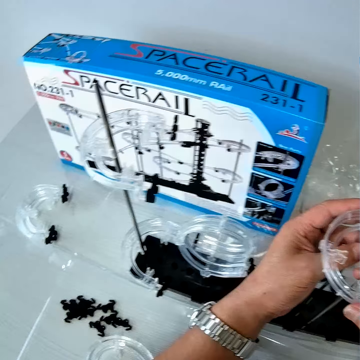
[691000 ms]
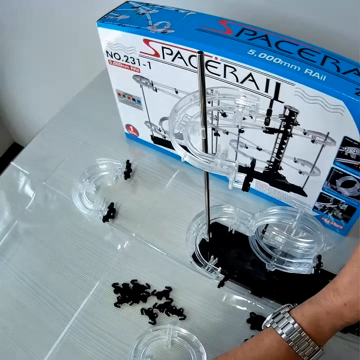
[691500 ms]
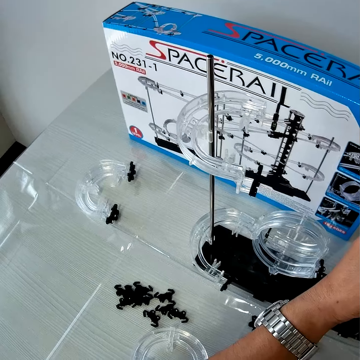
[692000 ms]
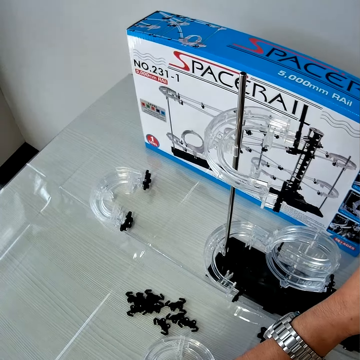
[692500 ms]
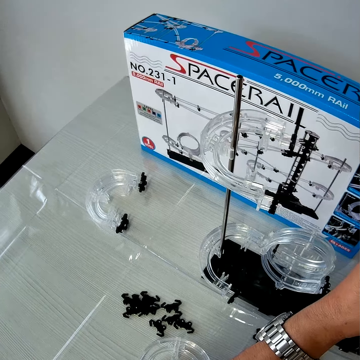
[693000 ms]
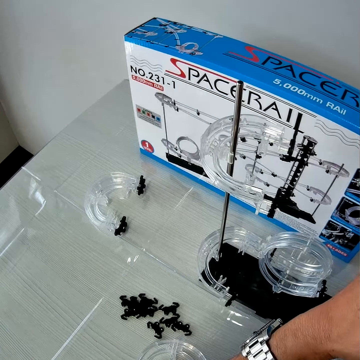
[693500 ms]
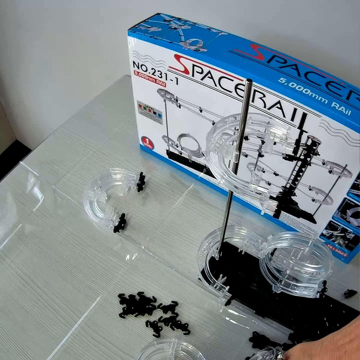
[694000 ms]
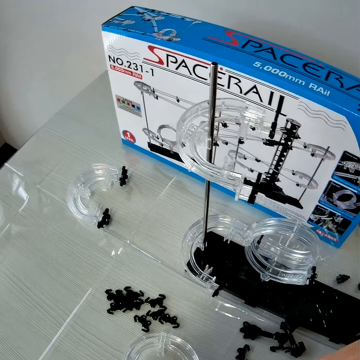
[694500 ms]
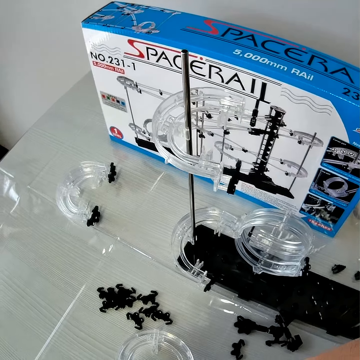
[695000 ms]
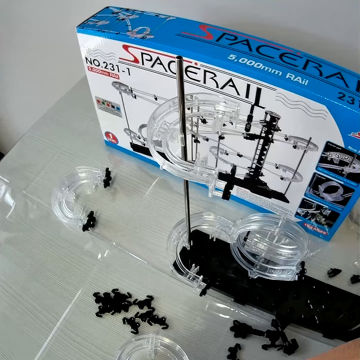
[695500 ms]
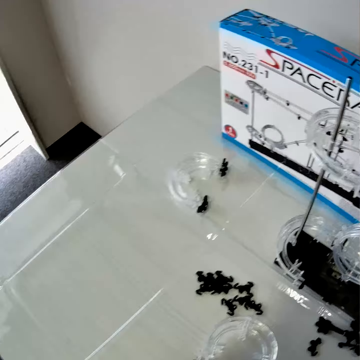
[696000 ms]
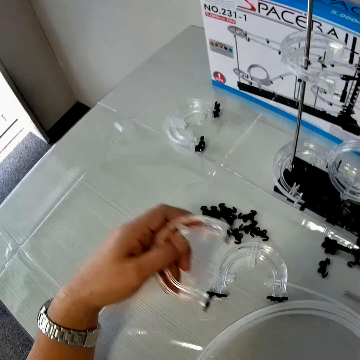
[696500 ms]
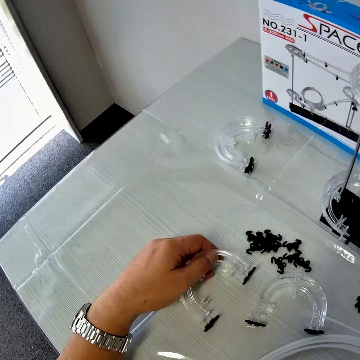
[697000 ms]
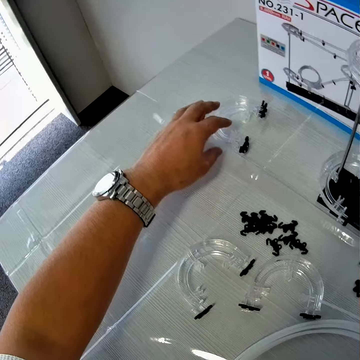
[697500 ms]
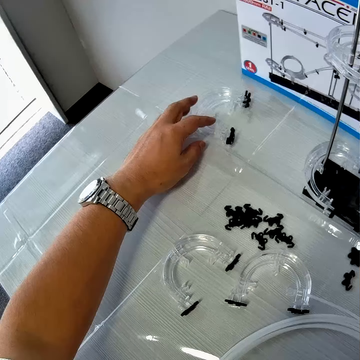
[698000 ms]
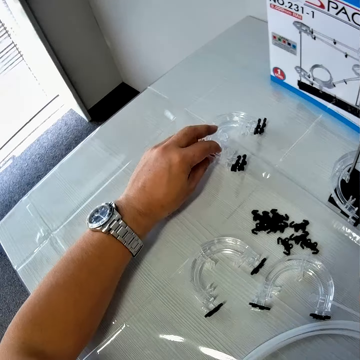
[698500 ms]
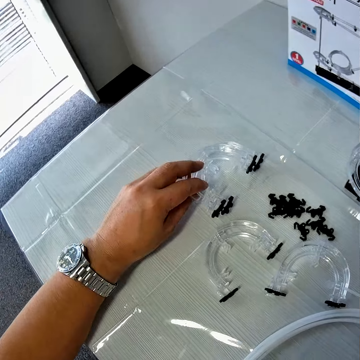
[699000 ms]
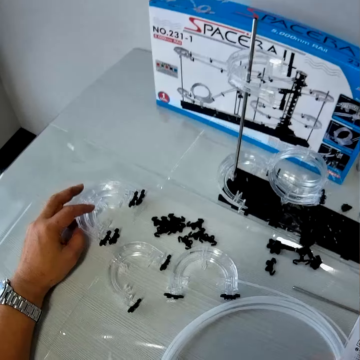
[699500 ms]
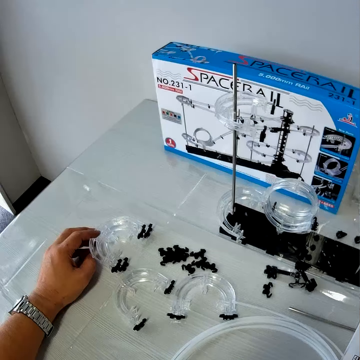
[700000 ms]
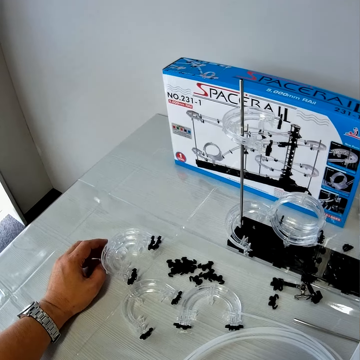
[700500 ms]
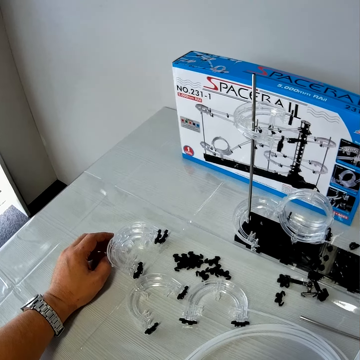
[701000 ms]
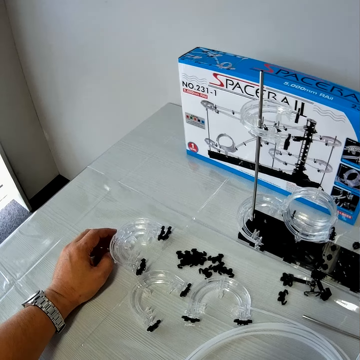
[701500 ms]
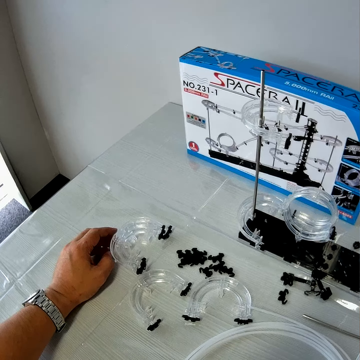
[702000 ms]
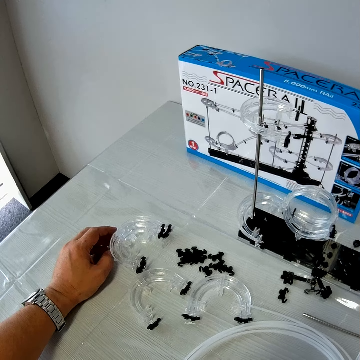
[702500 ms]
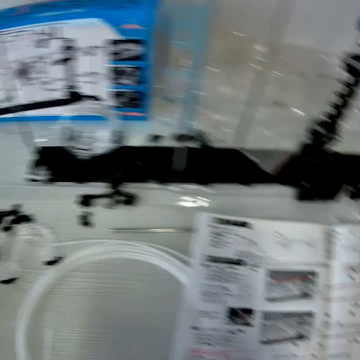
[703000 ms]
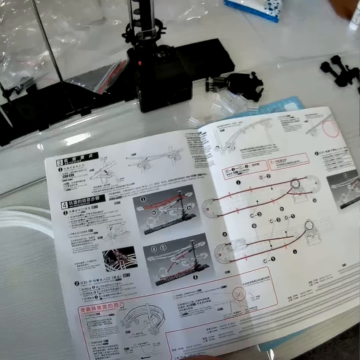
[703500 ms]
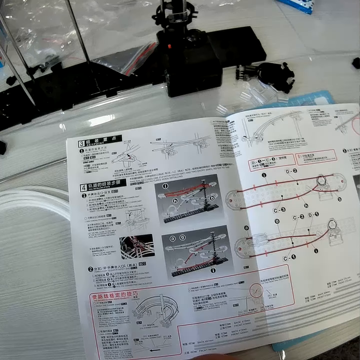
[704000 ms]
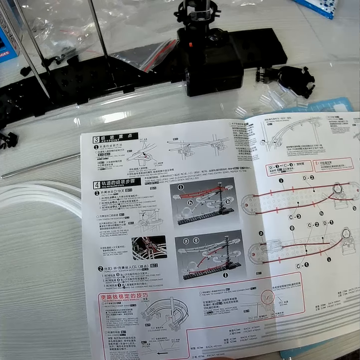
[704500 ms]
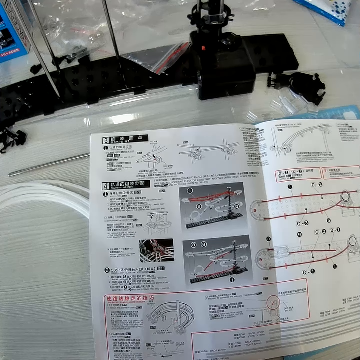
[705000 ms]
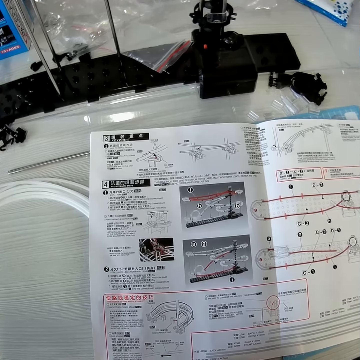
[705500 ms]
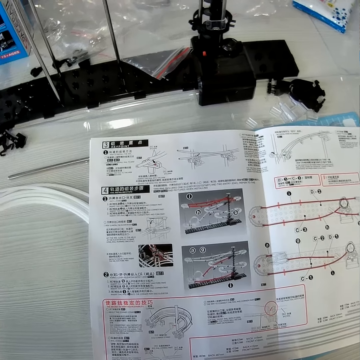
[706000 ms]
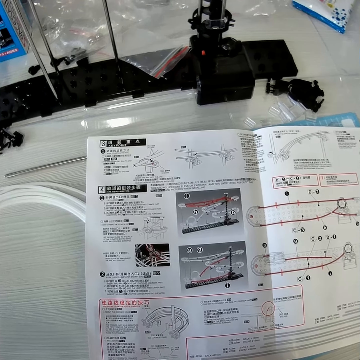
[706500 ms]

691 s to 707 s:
The camera wearer looks around the table. He drops the mechanical model or space rail corner on the table with his left hand. He adjusts a piece of the mechanical model on the table with his left hand. He holds the space rail corner. He reads the manual paper.

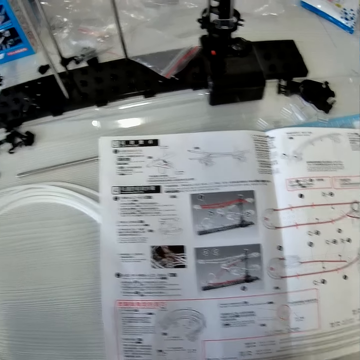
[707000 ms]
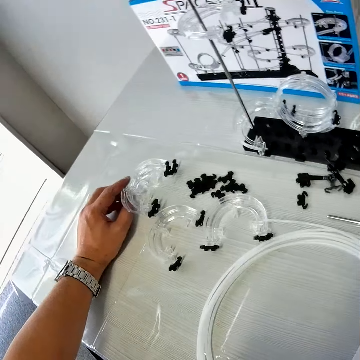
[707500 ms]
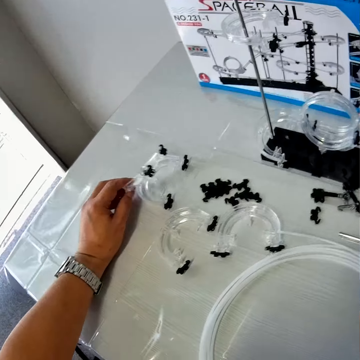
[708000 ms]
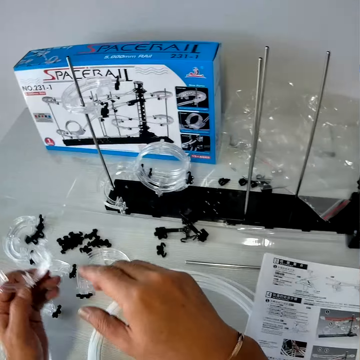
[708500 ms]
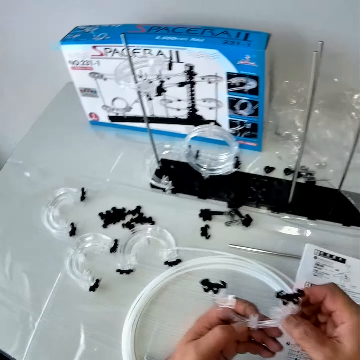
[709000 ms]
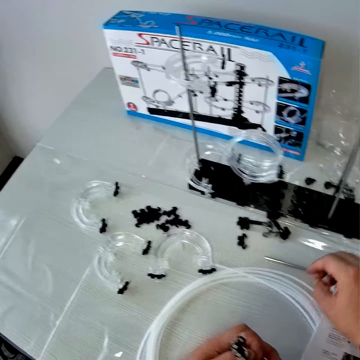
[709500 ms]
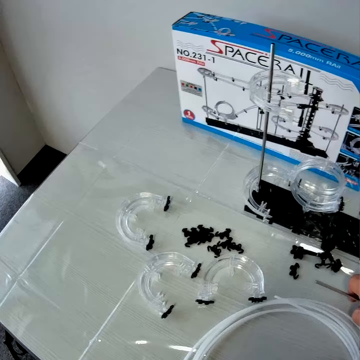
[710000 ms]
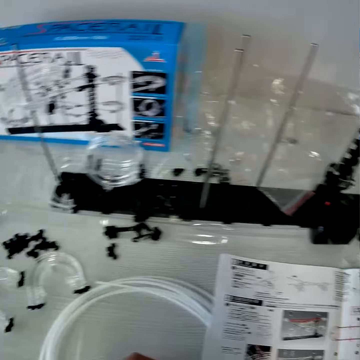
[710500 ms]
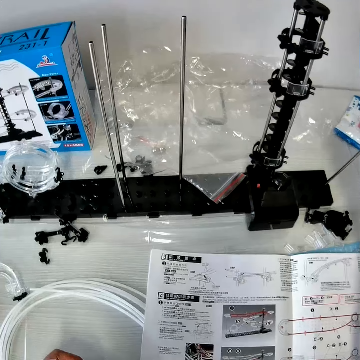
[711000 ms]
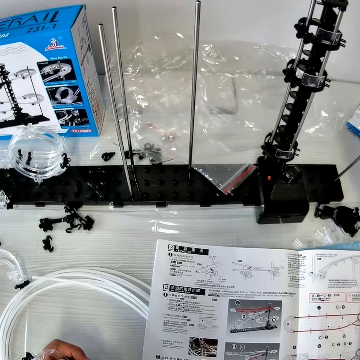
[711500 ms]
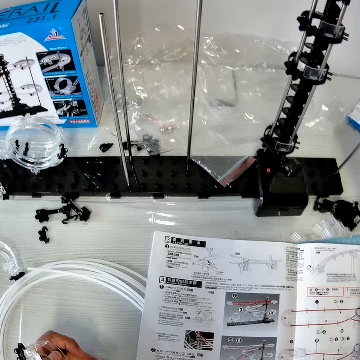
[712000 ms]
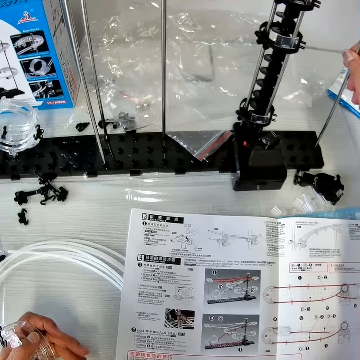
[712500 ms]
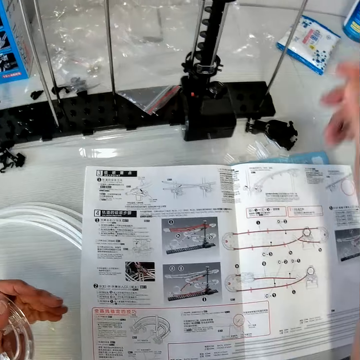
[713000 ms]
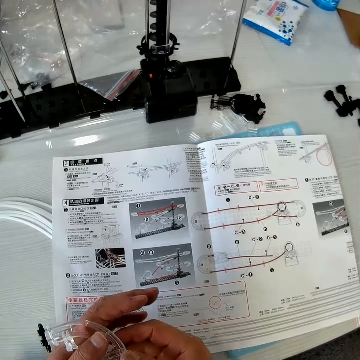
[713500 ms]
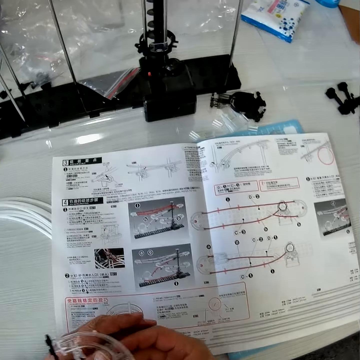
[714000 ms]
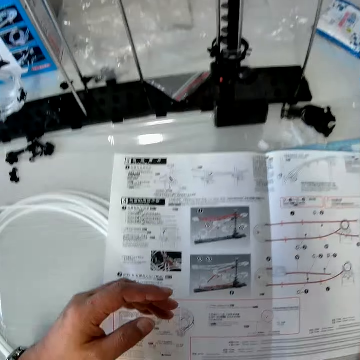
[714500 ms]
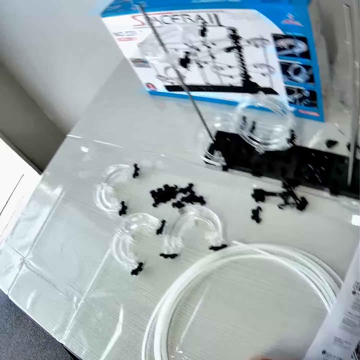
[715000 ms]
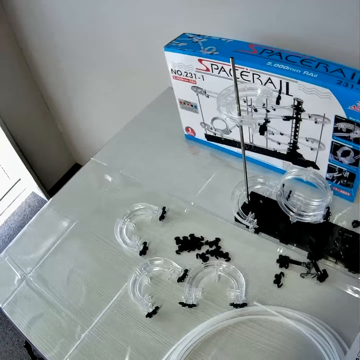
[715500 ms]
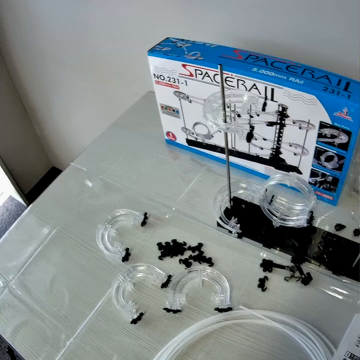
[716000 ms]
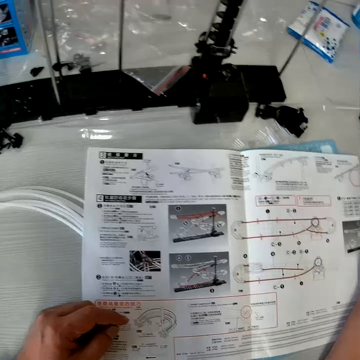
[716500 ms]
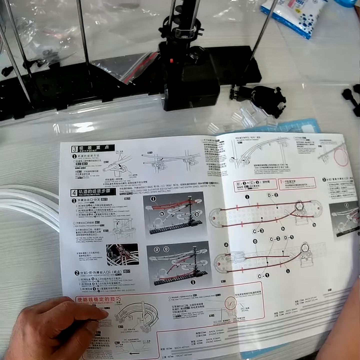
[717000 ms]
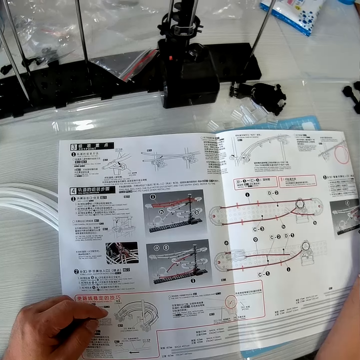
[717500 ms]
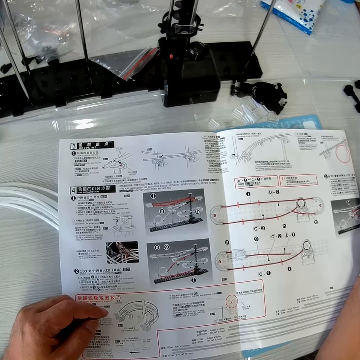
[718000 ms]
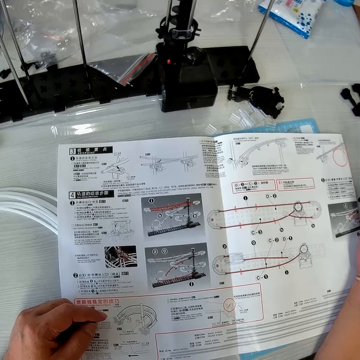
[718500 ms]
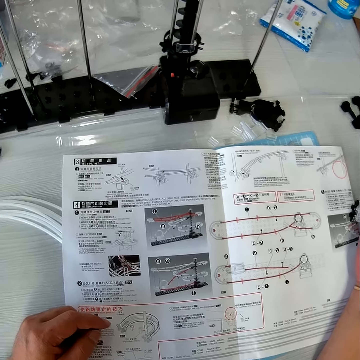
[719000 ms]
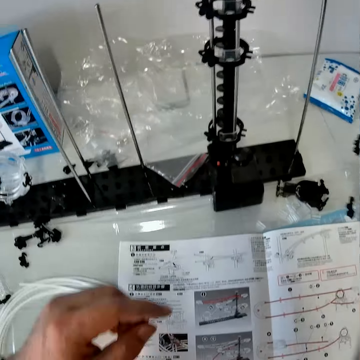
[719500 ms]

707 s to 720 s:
The camera wearer picks the piece of the mechanical model from the table with his left hand. He holds the piece of the mechanical model with both hands. He picks an iron rod from the table with his right hand. He inserts the iron rod on the piece of the mechanical model on the table with his right hand. He reads the manual paper. He passes a piece of the mechanical model from his left hand to his right hand. He looks around the table. He reads the manual paper.

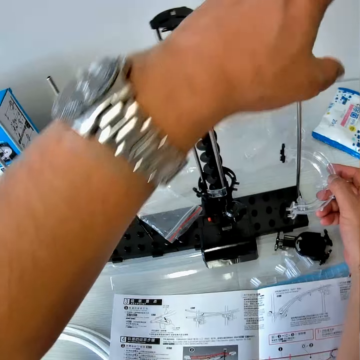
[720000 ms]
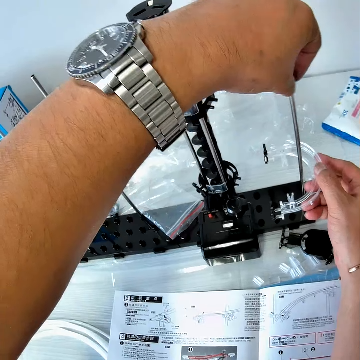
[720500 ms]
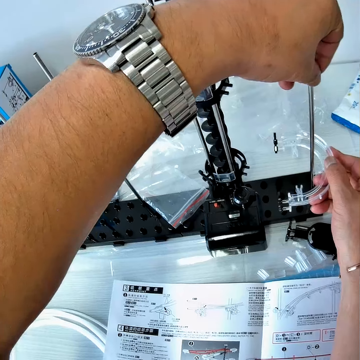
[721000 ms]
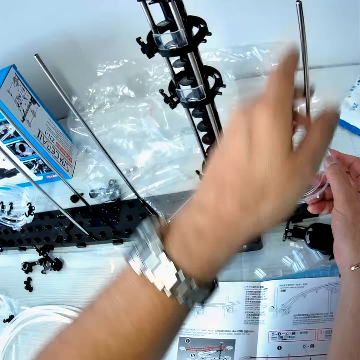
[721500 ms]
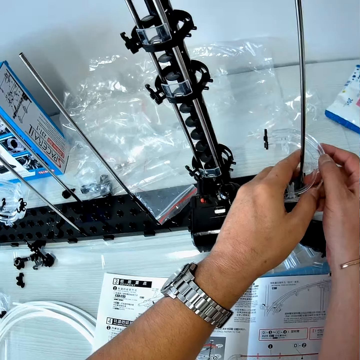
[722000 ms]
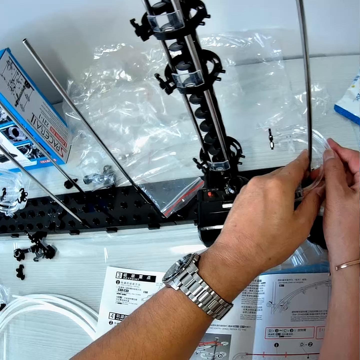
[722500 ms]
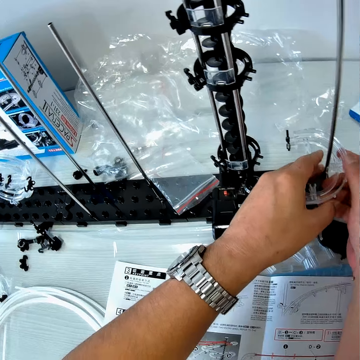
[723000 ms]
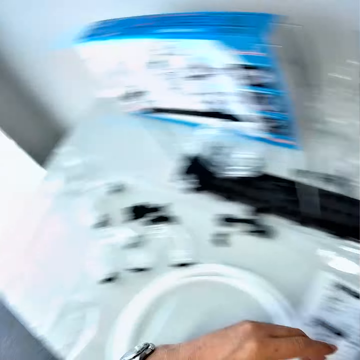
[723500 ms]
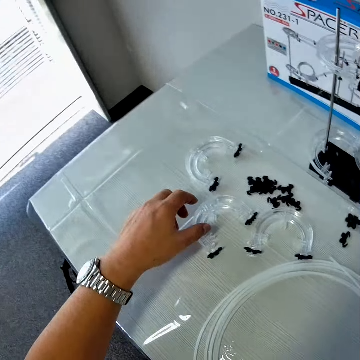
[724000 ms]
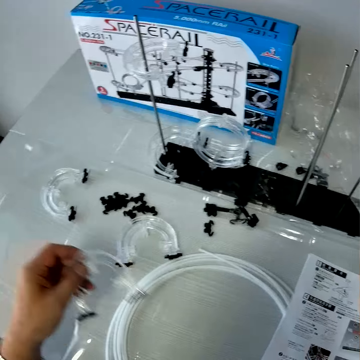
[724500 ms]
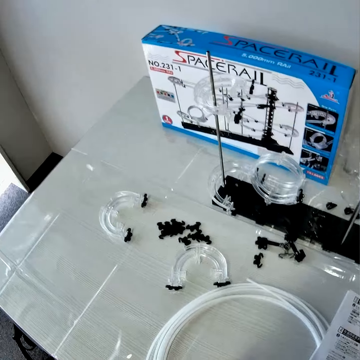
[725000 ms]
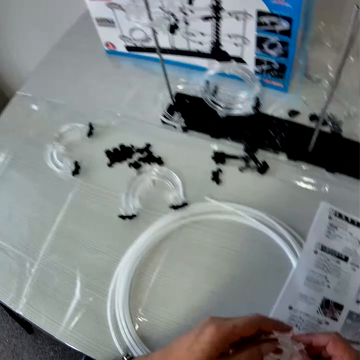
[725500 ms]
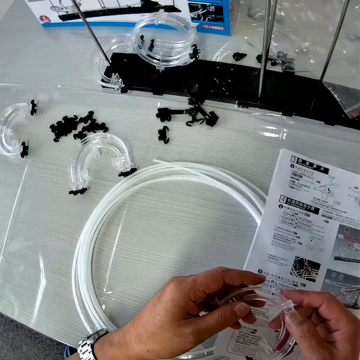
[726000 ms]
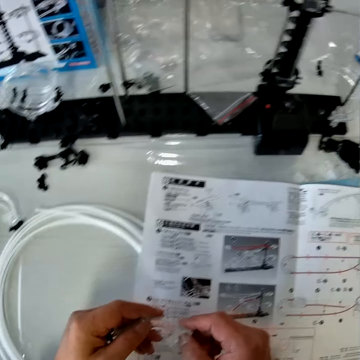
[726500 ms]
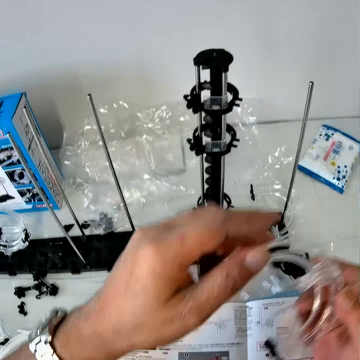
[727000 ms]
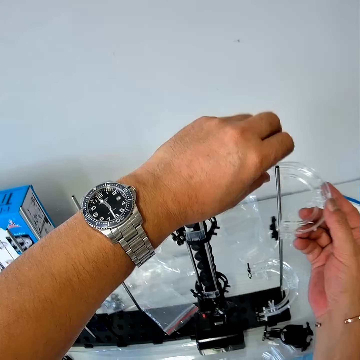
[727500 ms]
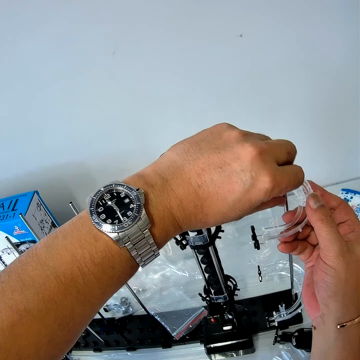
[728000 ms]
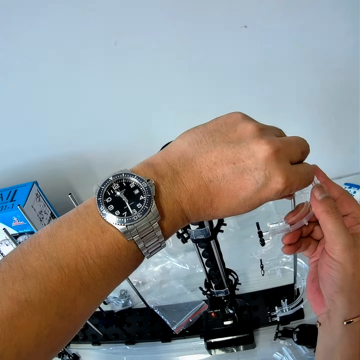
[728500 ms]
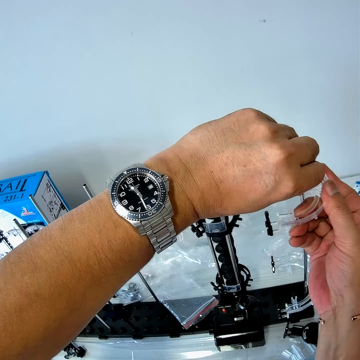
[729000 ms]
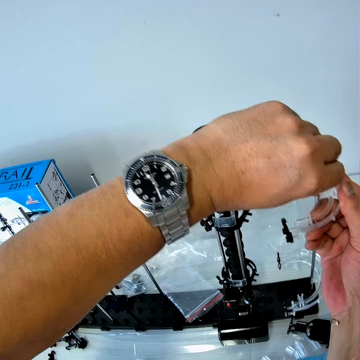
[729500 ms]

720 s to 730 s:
The camera wearer holds the iron rod on the mechanical model piece on the table with his left hand. He clips the piece of the mechanical model or space rail corner in his right hand on the iron rod of the mechanical model on the table. He picks a piece of the mechanical model from the table with his left hand. He looks around the table. He holds the space rail corner. He clips the piece of the mechanical model in his right hand on the iron rod of the mechanical model on the table.
